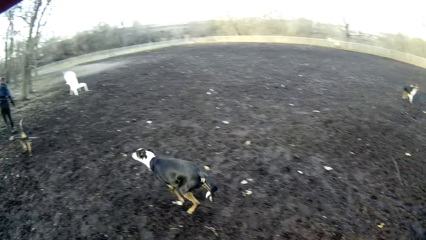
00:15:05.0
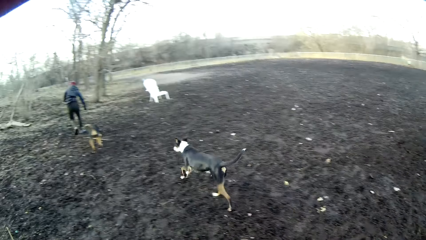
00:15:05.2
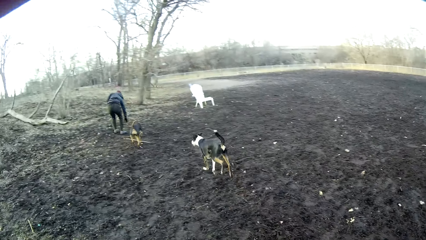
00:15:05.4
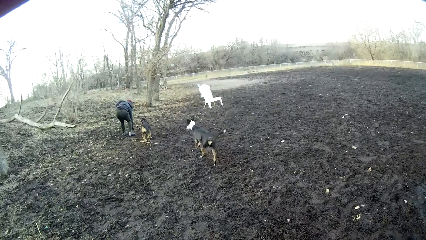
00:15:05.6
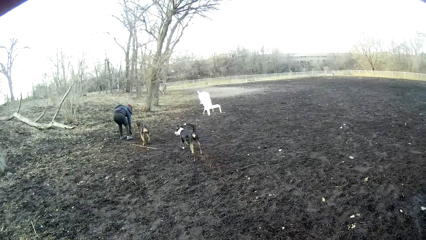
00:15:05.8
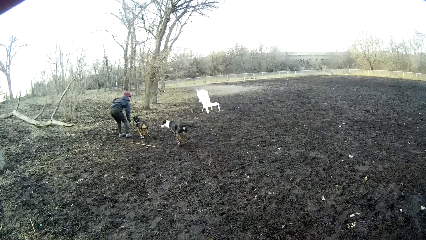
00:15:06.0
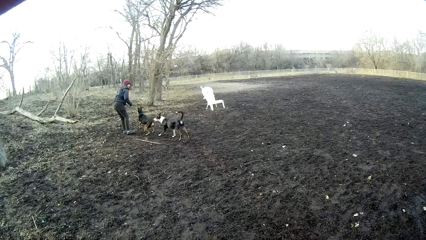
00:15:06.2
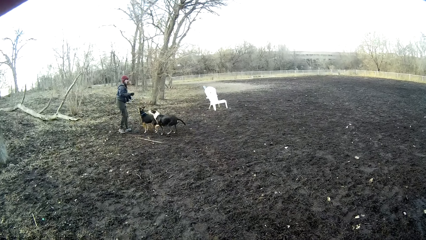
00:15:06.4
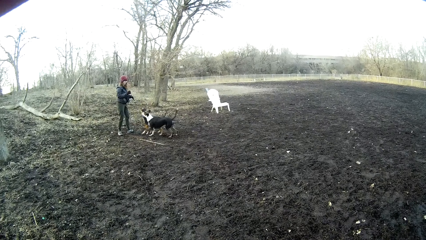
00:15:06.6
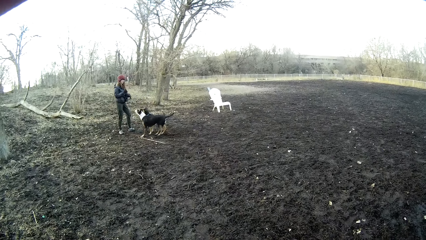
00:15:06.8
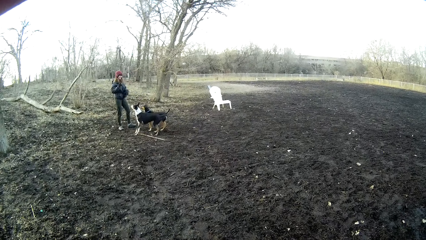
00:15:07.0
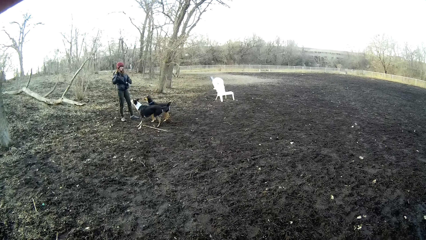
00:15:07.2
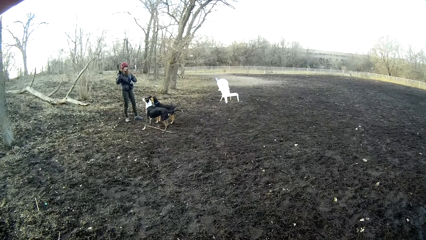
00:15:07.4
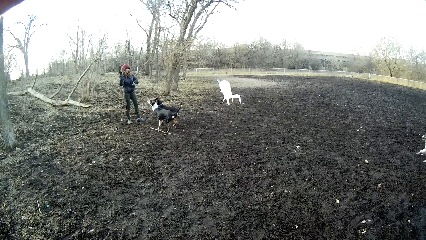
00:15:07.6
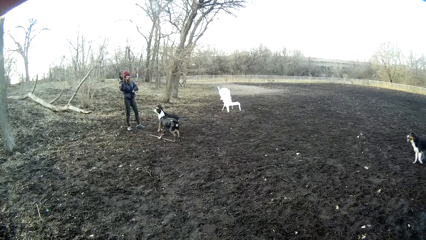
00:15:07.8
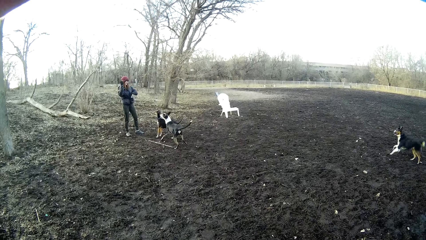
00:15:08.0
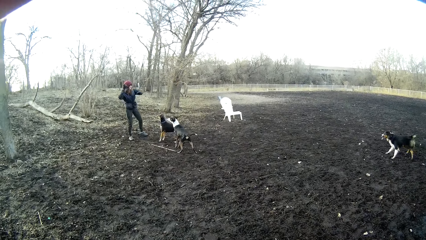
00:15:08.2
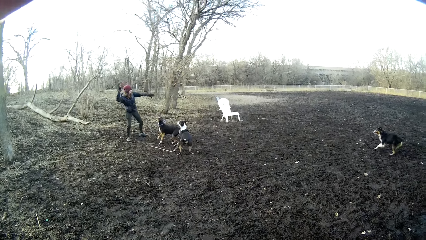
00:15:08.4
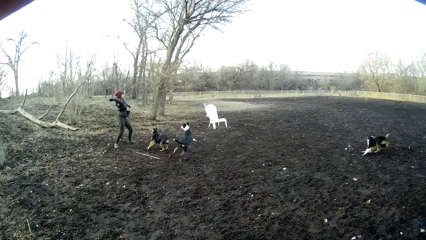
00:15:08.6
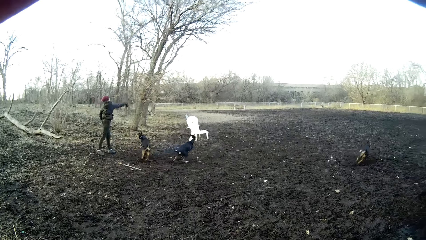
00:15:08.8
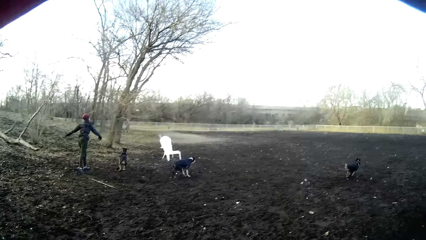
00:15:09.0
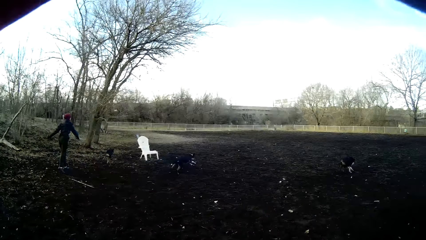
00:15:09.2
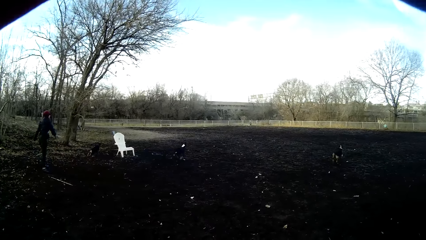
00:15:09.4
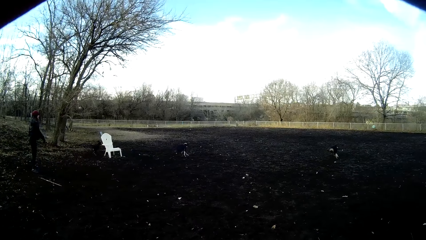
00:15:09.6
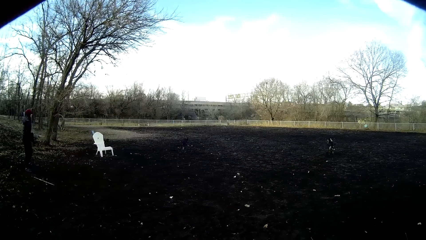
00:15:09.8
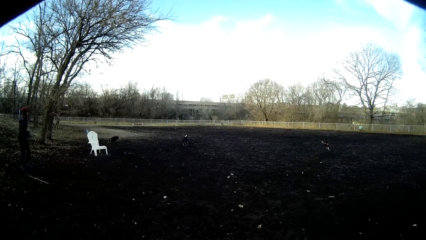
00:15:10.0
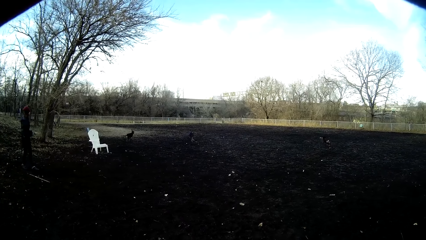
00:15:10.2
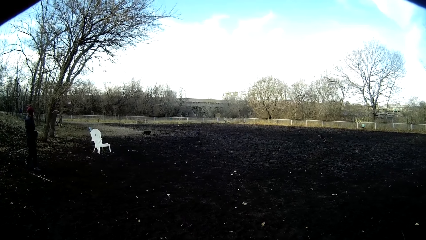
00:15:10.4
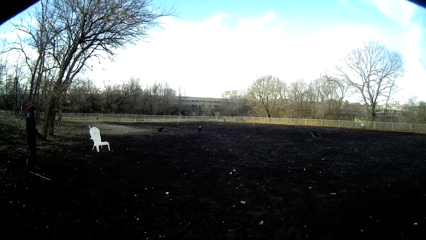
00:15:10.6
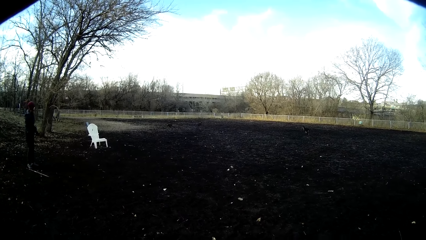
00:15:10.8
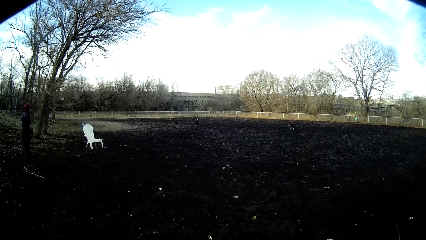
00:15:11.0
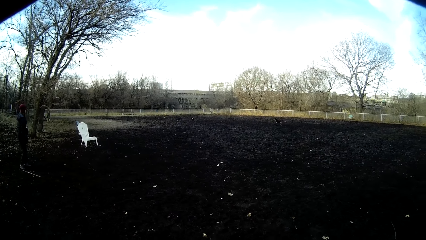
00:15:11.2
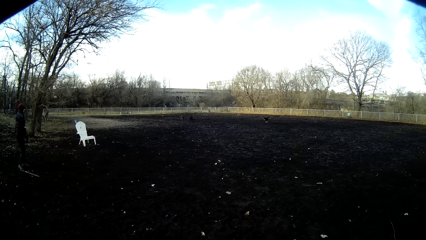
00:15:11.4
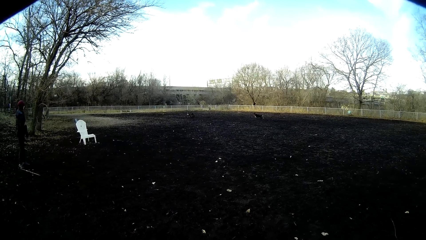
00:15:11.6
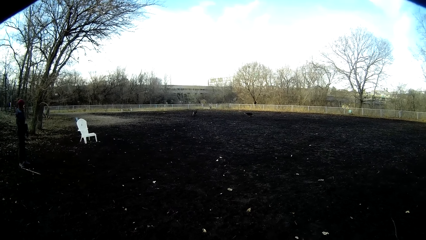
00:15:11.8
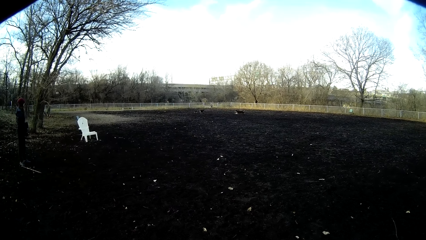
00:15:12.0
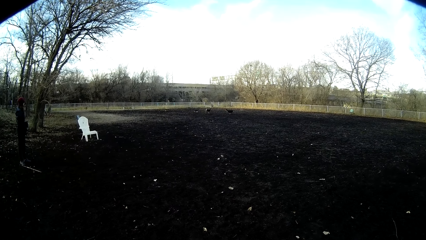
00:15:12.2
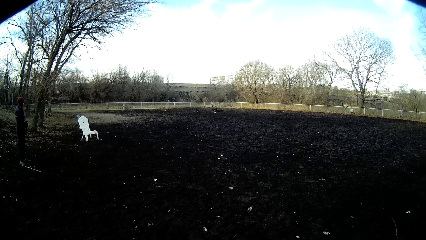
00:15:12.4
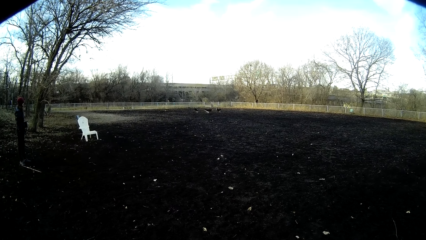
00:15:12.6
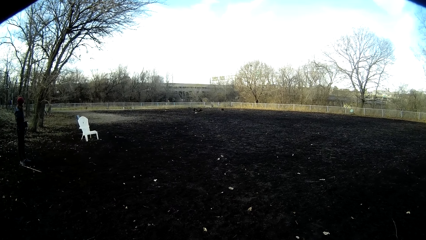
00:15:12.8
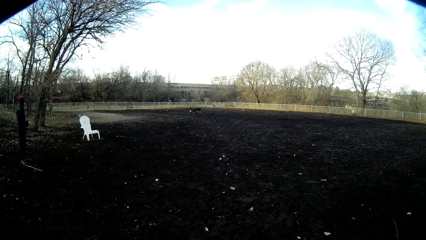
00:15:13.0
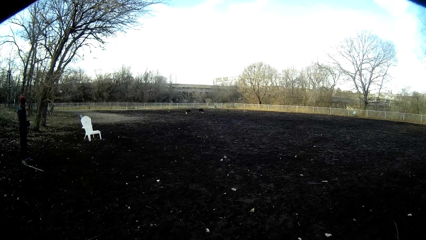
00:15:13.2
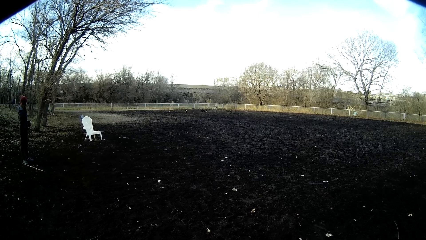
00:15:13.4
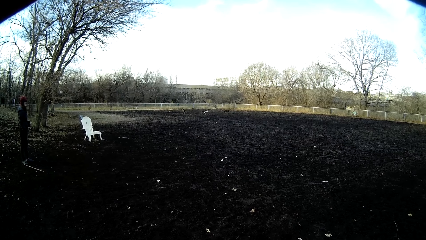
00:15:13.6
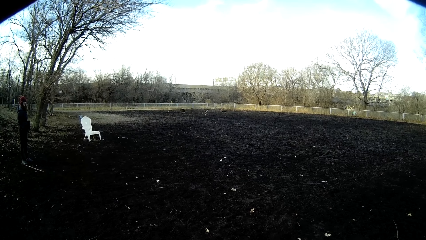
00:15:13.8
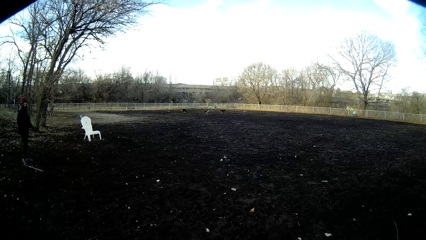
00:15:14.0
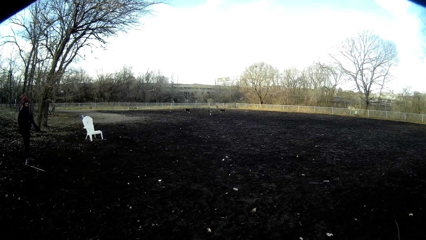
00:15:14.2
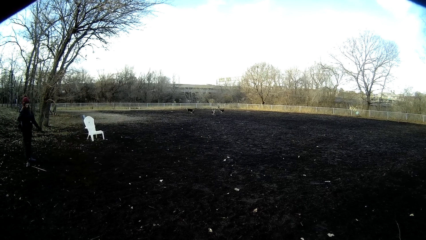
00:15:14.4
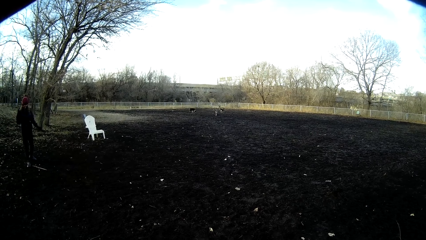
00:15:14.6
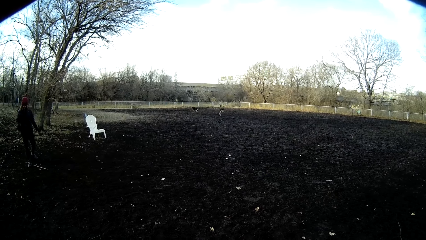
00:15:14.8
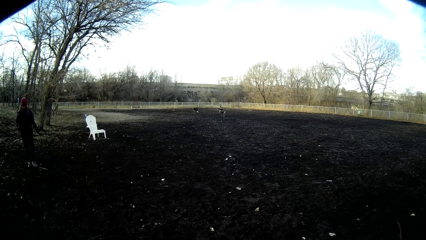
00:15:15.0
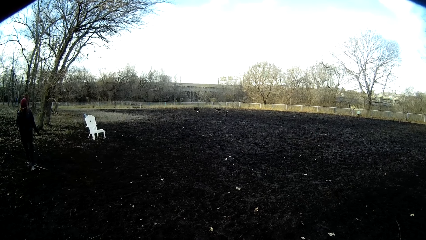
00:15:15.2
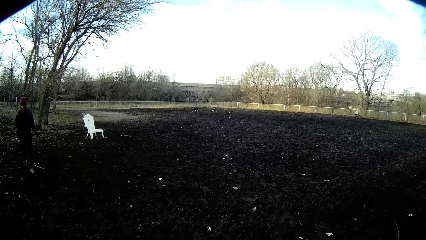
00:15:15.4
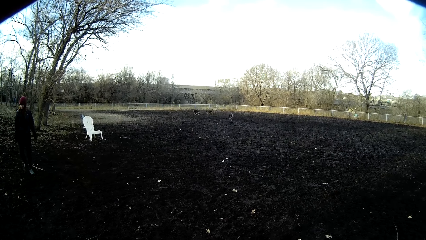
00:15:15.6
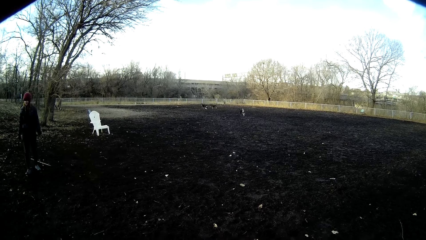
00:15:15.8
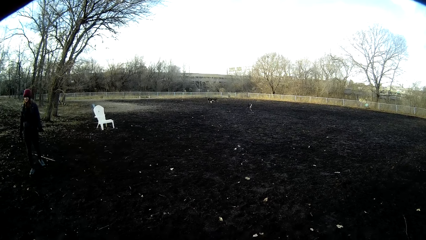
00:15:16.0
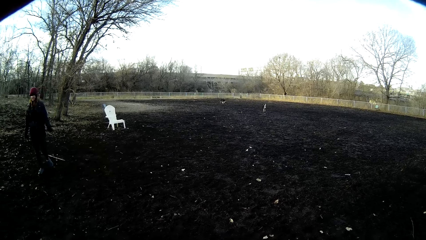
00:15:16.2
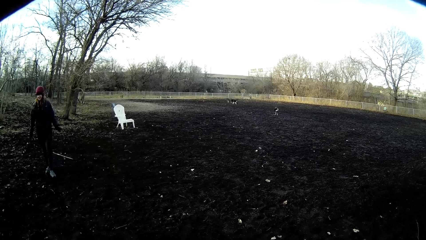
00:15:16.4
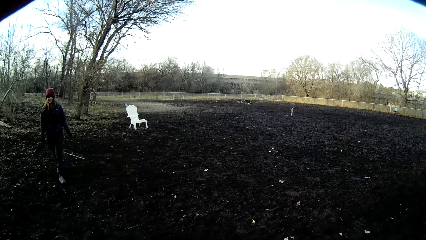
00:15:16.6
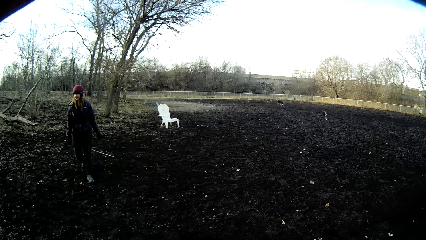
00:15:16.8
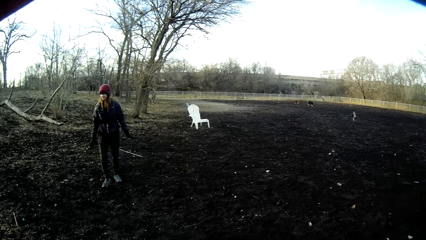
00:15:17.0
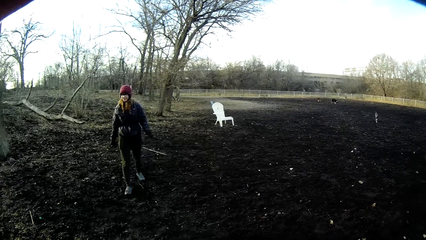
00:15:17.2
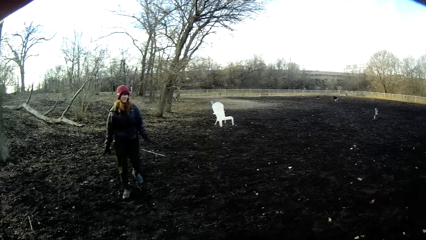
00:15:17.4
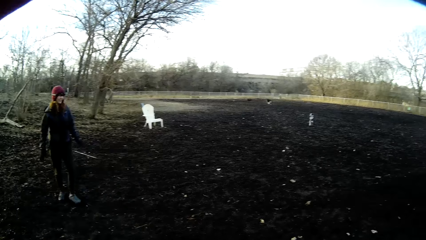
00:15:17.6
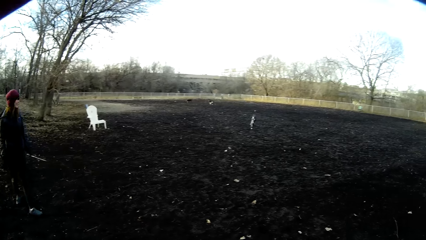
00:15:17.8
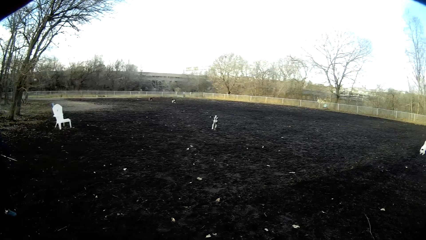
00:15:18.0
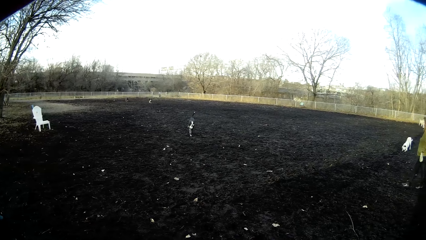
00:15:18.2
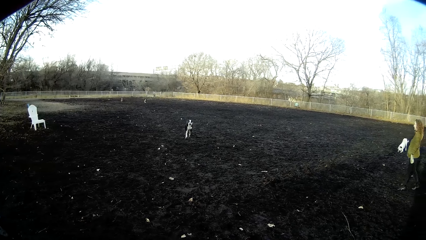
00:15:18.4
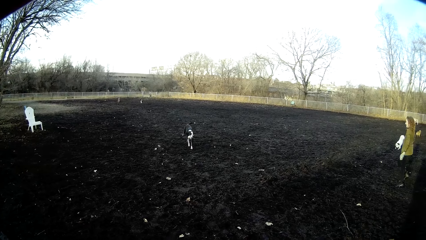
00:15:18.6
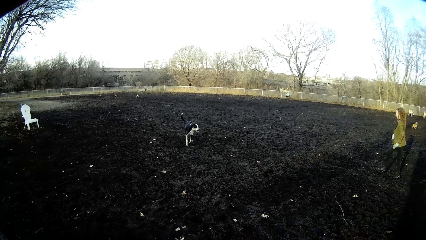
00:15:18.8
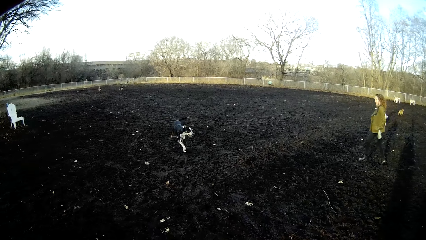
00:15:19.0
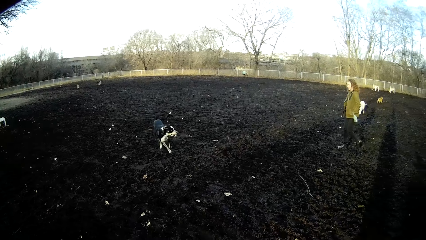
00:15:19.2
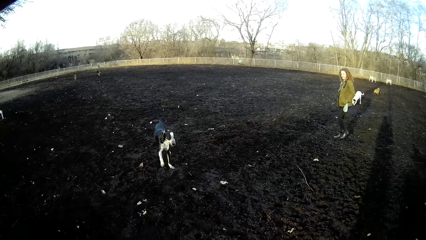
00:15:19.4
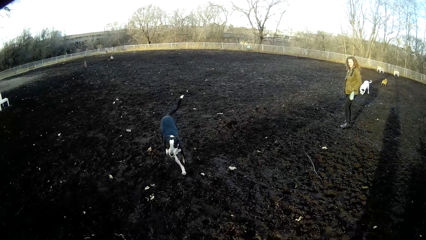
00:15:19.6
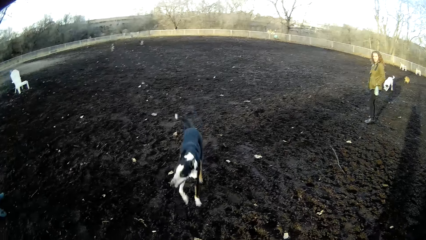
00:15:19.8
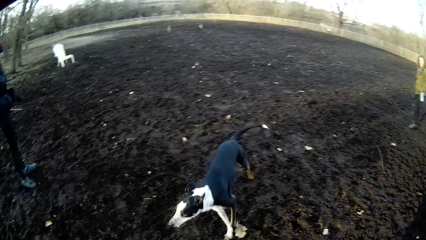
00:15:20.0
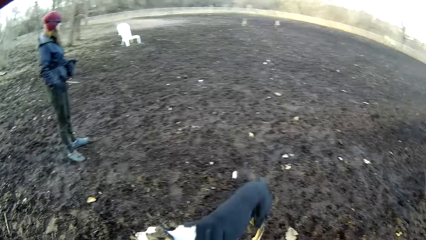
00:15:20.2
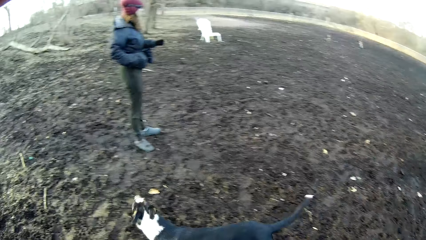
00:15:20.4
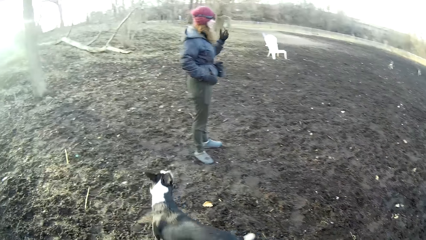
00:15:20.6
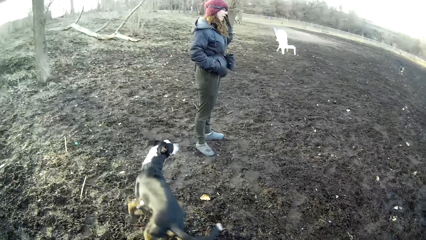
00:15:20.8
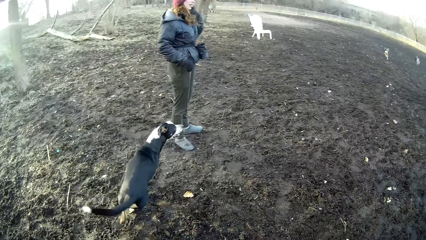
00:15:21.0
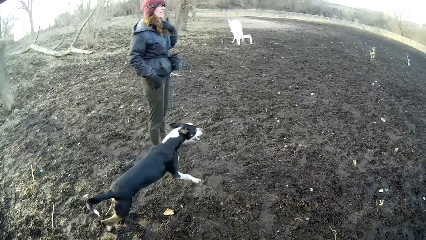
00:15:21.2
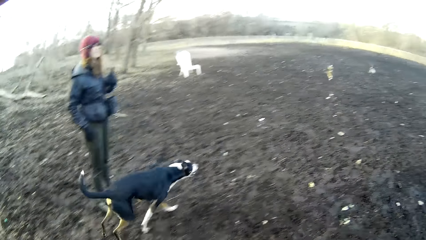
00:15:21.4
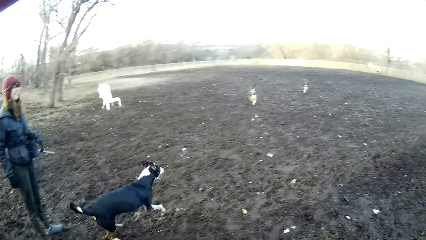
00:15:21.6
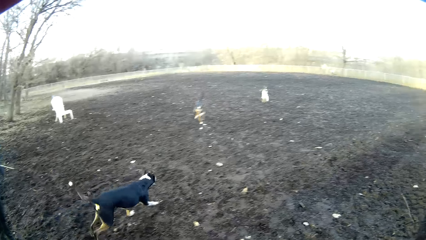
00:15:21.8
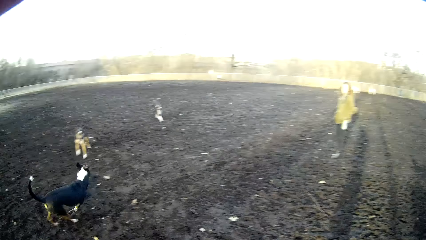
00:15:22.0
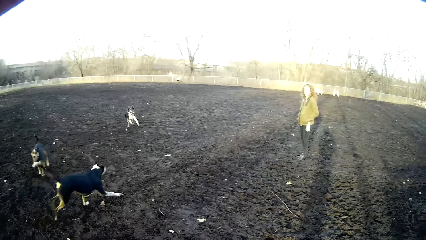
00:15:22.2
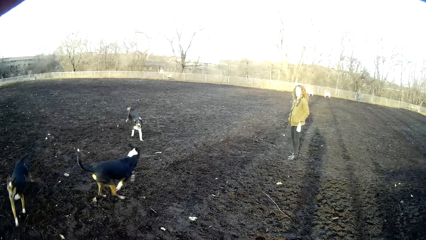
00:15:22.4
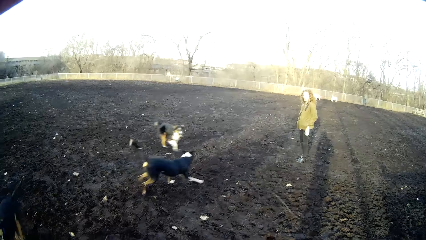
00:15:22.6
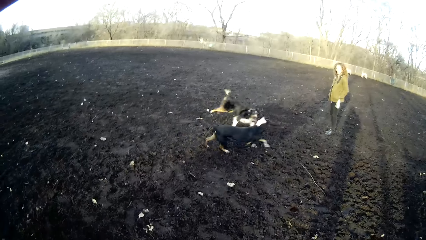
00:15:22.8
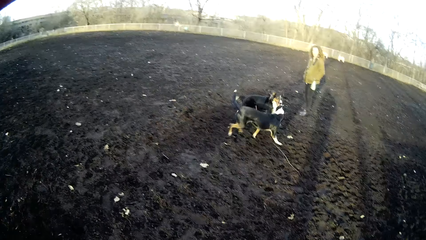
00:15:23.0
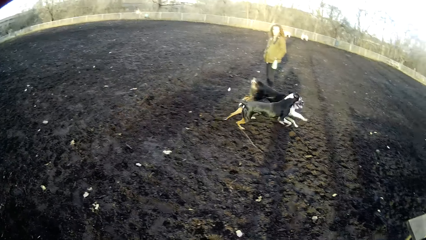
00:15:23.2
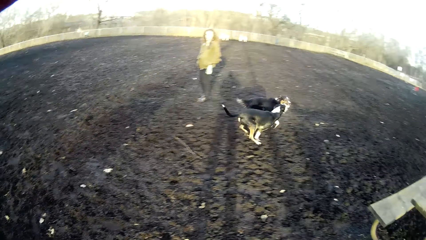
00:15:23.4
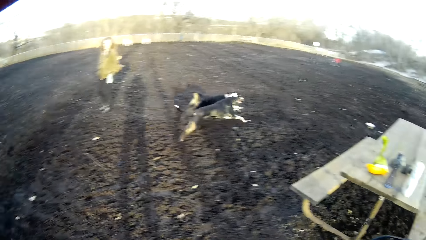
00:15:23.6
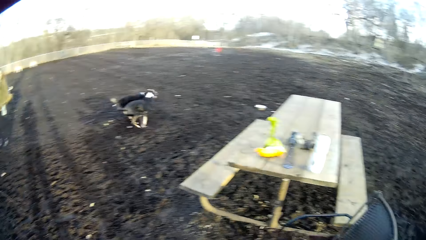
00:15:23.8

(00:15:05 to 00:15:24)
The lady picks up a ball on the ground. The lady throws the ball. The lady walks in the field. She walks in the field again. The lady sways a hand in the air and touches the hair.
